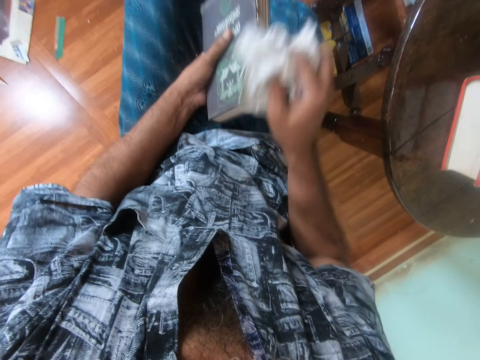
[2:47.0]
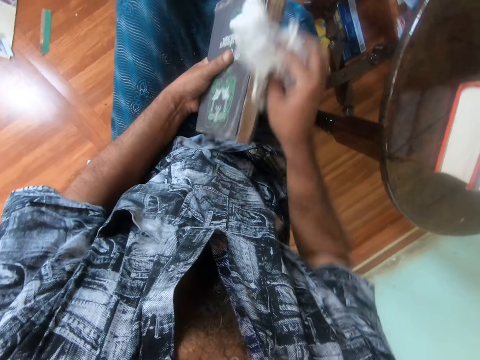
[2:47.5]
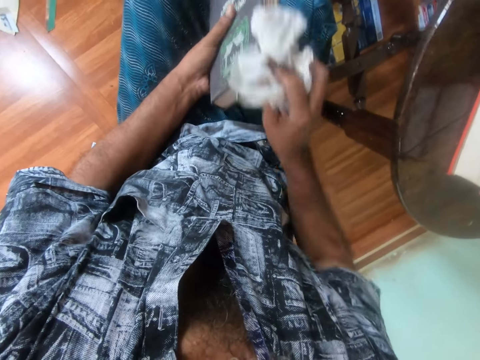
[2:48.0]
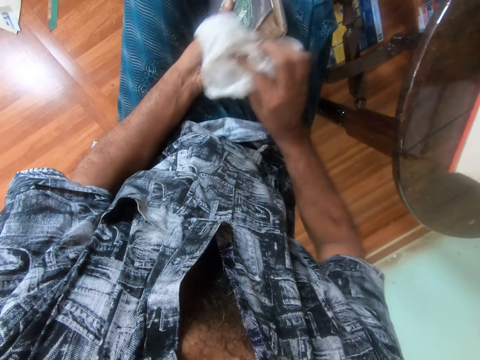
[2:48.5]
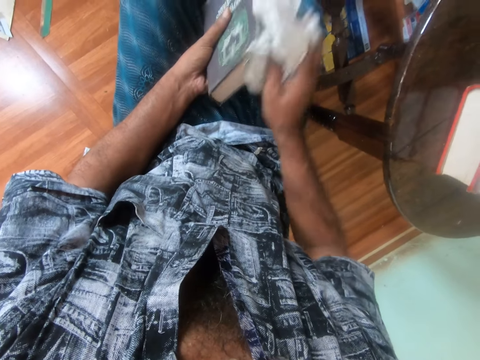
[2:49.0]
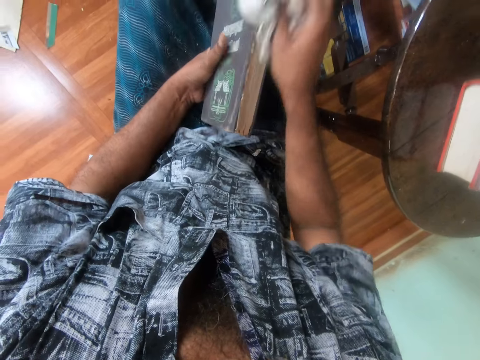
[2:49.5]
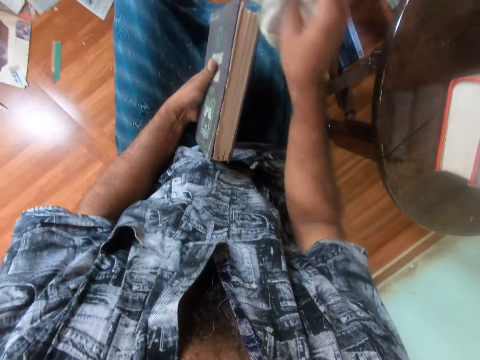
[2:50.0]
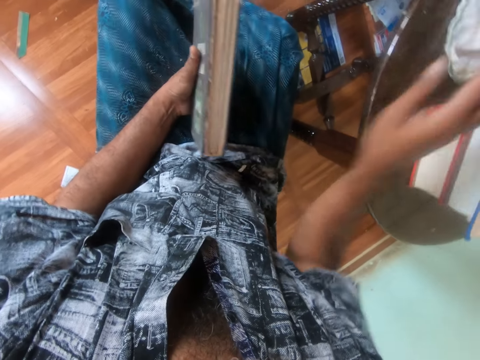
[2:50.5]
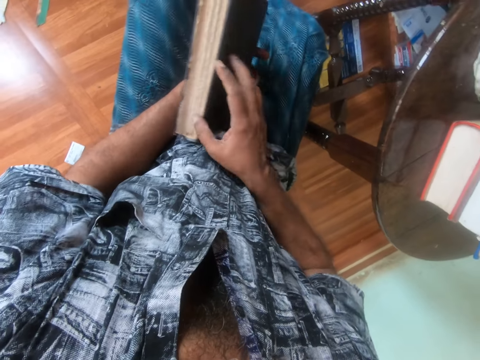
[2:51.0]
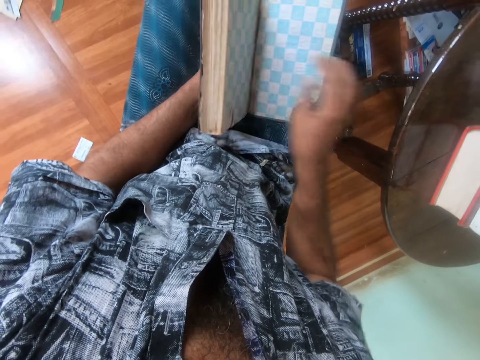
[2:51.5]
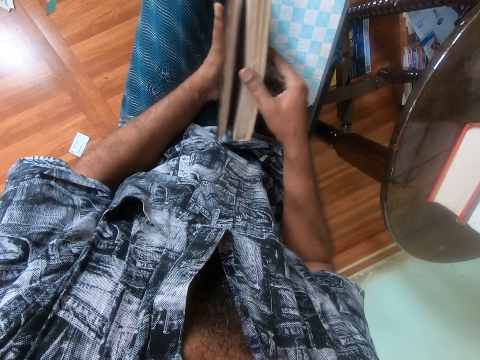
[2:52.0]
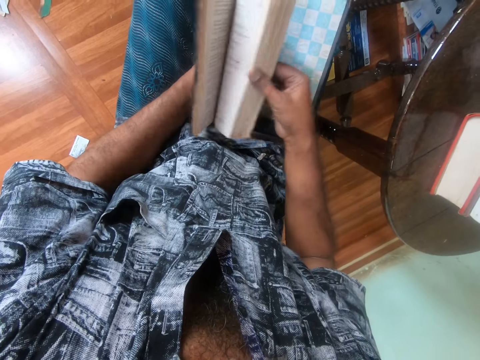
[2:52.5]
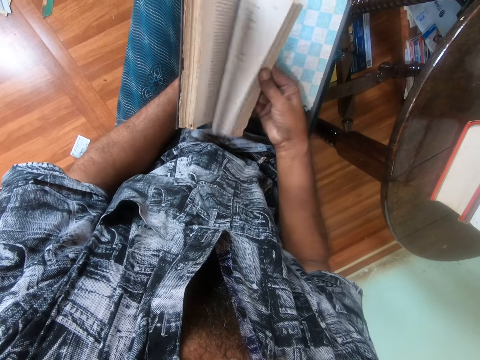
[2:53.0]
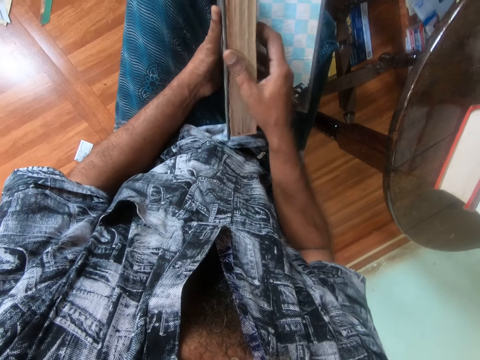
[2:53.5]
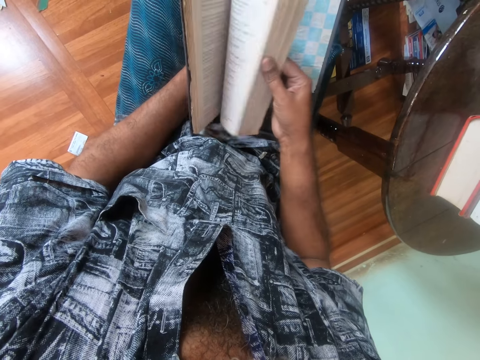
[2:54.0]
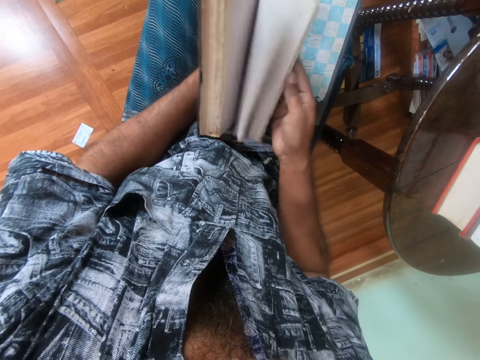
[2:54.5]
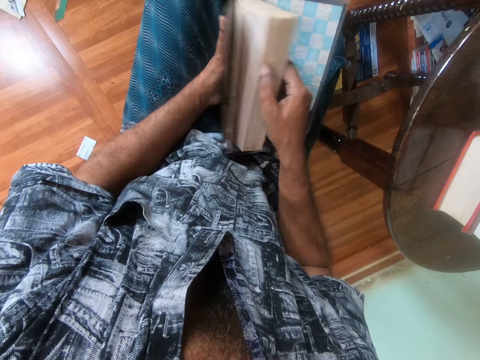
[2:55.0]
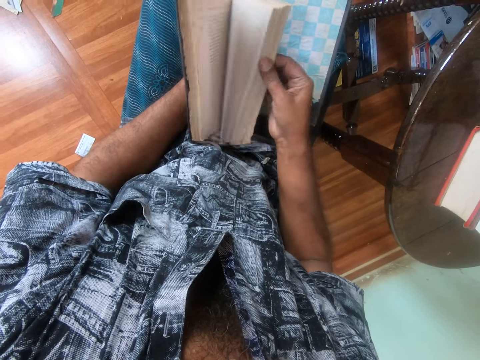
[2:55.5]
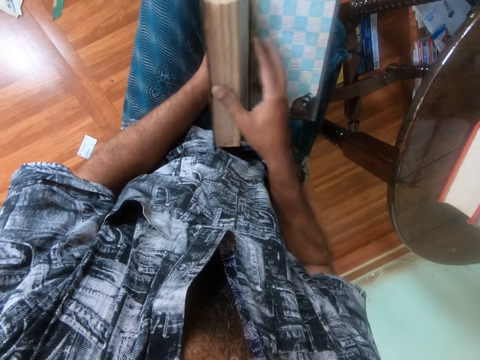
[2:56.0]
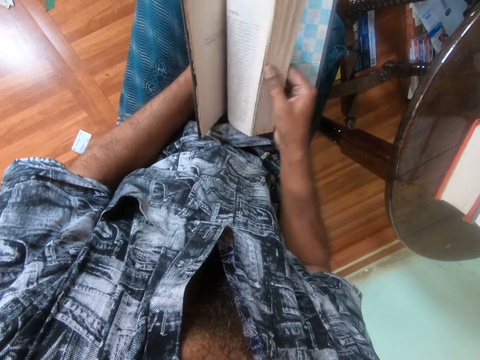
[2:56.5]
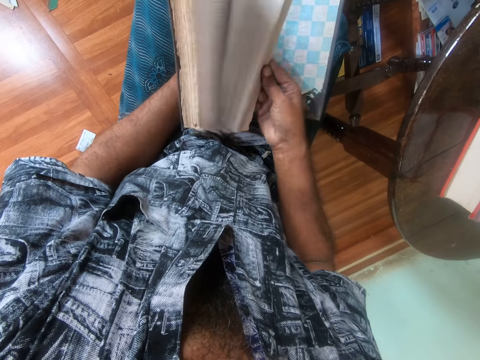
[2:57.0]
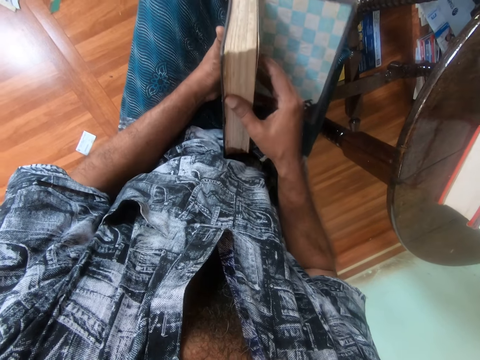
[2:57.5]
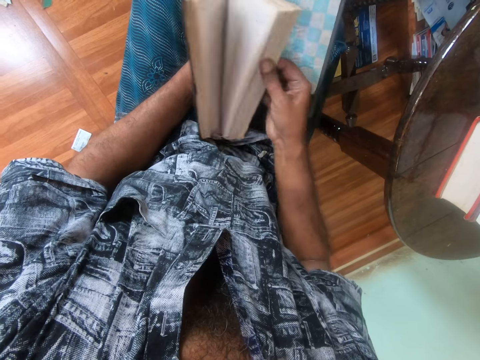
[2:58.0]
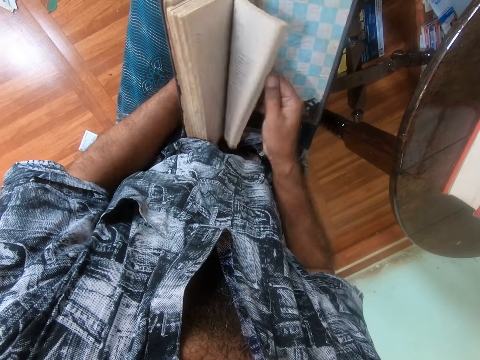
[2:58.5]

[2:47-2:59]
The camera wearer drops the cloth on the table with his right hand. He opens the back cover of the book with his right hand. He flips the pages of the book quickly with his right hand.

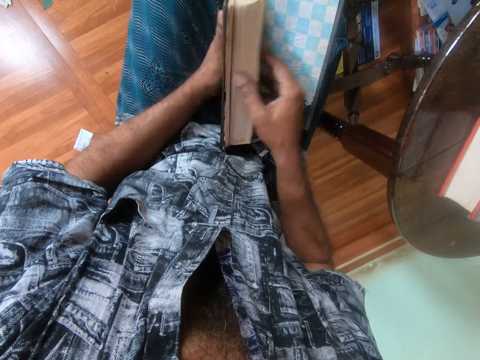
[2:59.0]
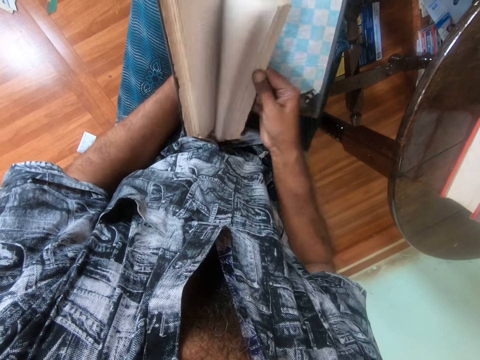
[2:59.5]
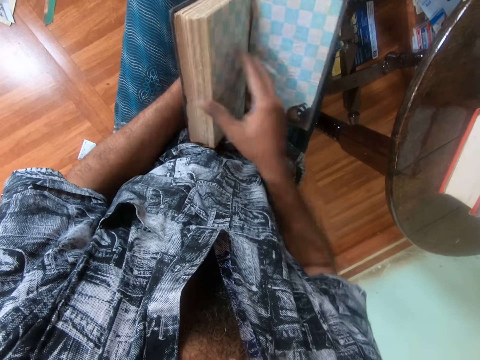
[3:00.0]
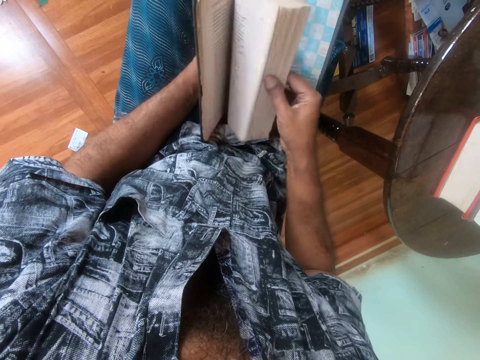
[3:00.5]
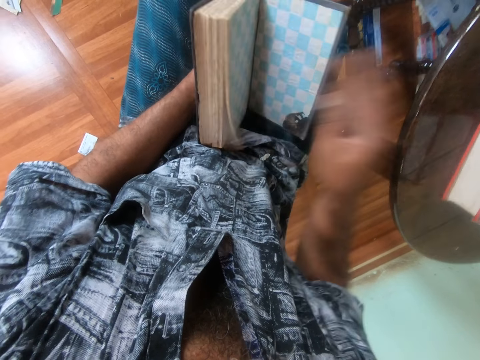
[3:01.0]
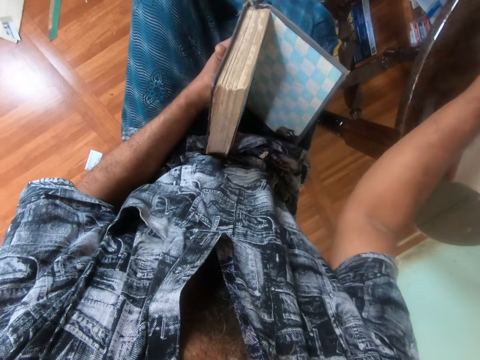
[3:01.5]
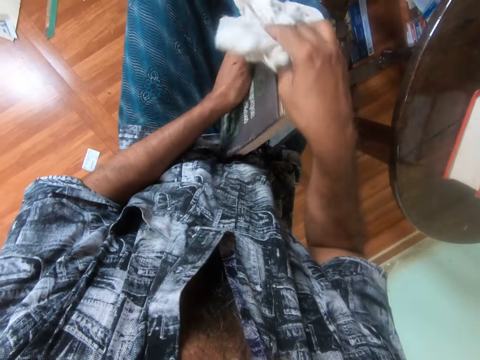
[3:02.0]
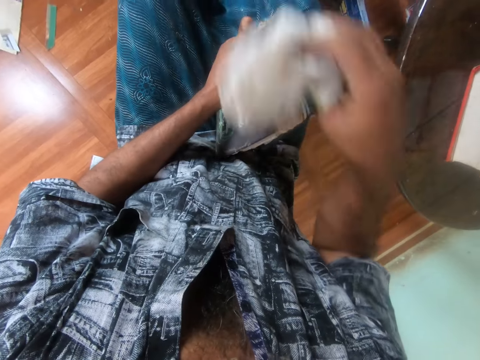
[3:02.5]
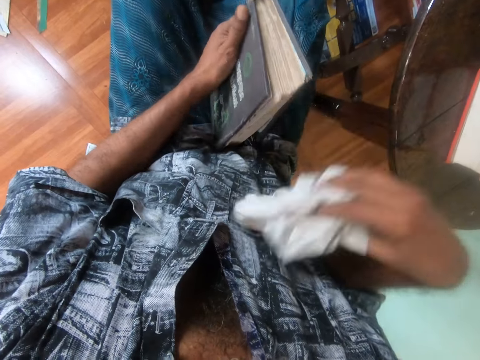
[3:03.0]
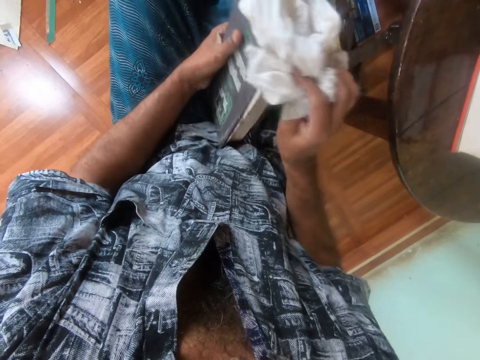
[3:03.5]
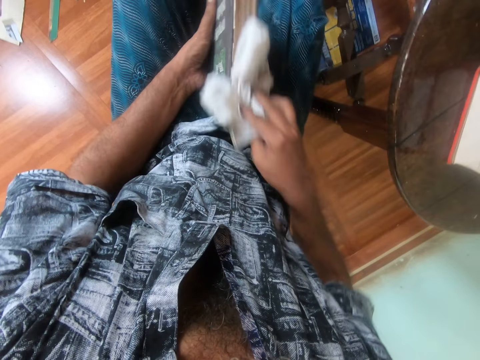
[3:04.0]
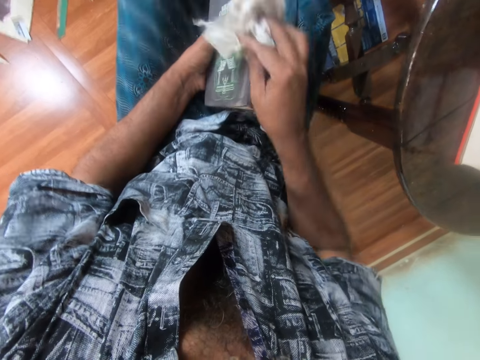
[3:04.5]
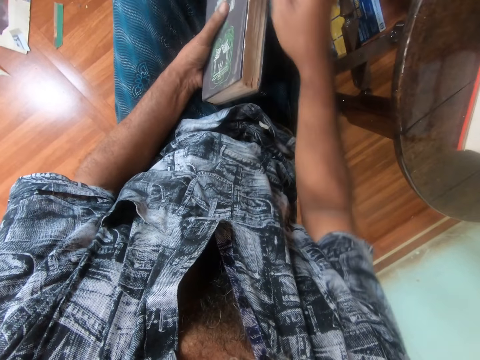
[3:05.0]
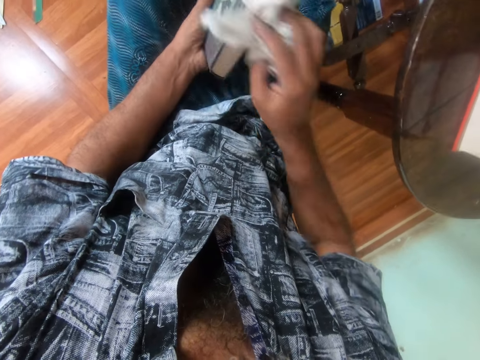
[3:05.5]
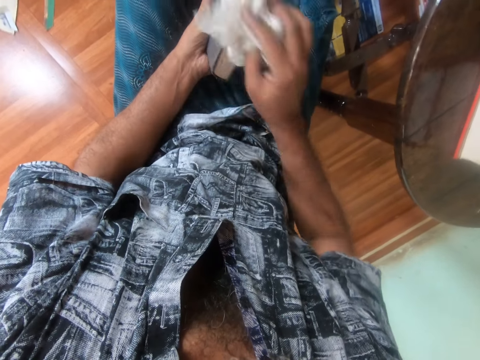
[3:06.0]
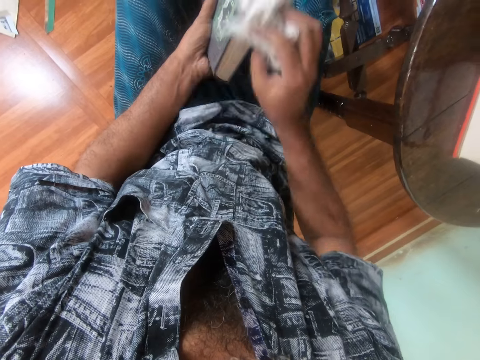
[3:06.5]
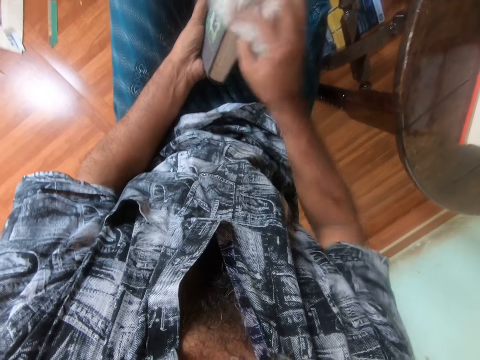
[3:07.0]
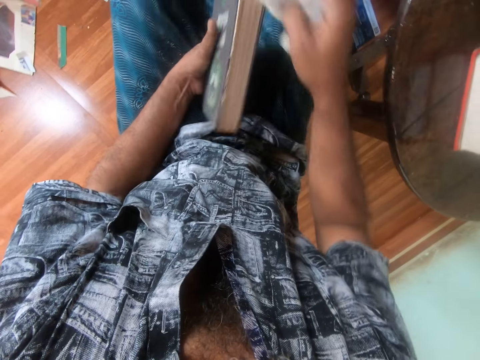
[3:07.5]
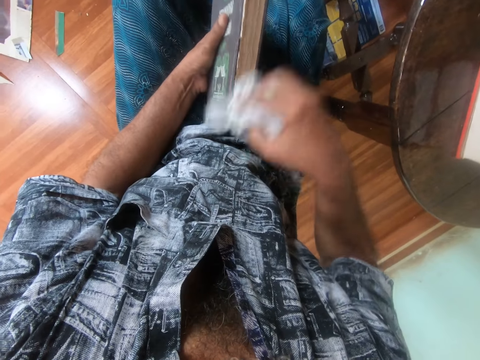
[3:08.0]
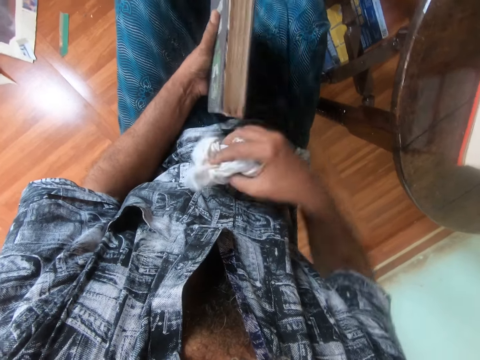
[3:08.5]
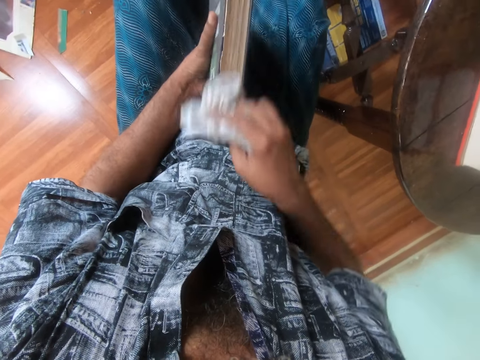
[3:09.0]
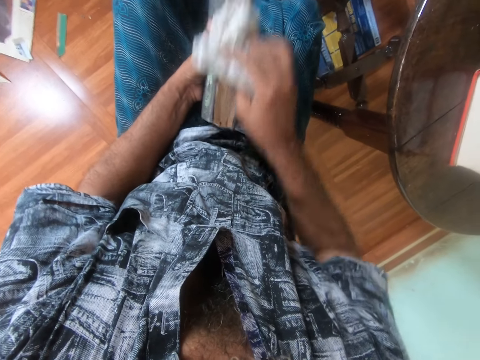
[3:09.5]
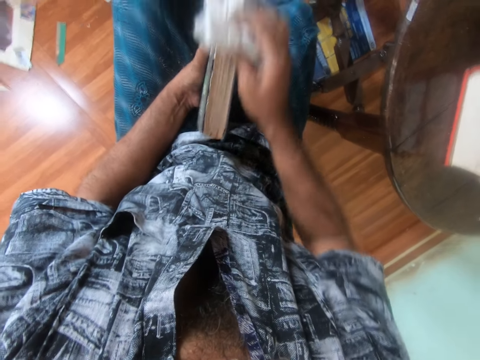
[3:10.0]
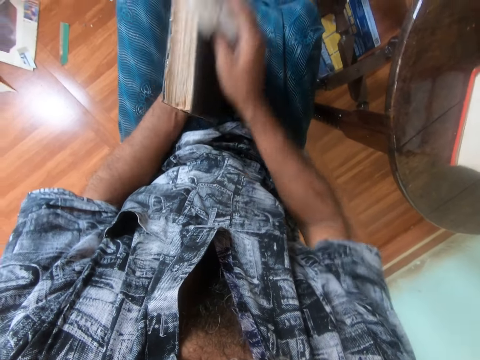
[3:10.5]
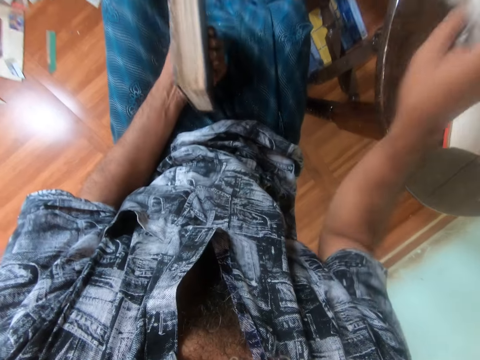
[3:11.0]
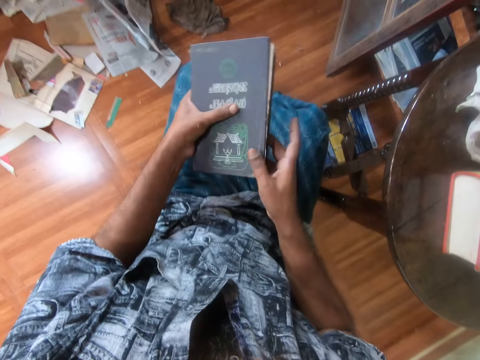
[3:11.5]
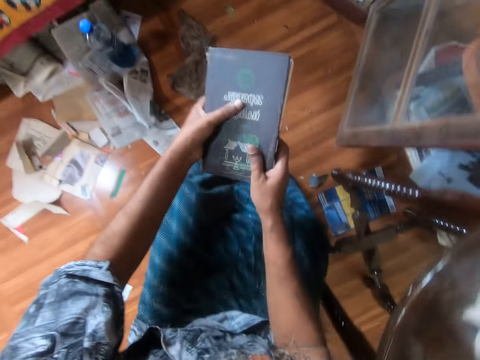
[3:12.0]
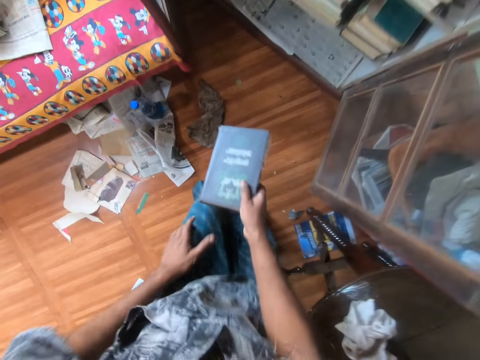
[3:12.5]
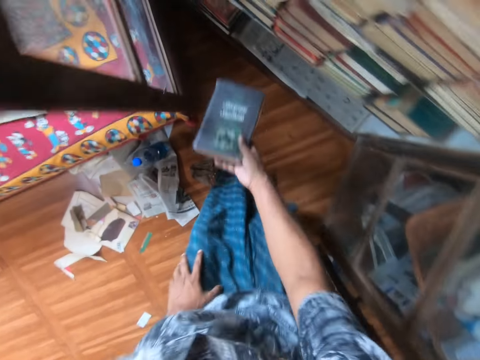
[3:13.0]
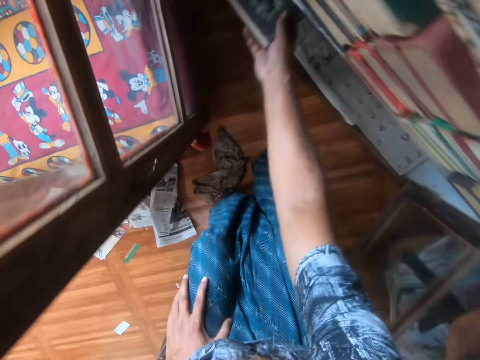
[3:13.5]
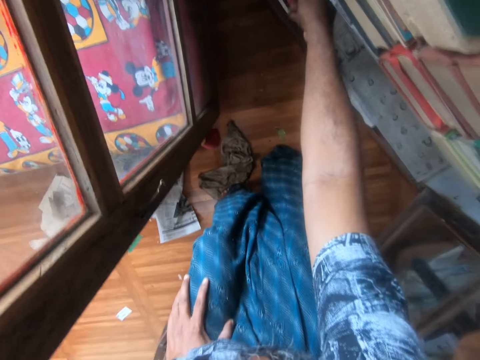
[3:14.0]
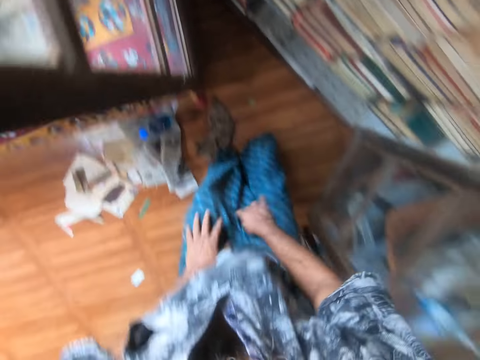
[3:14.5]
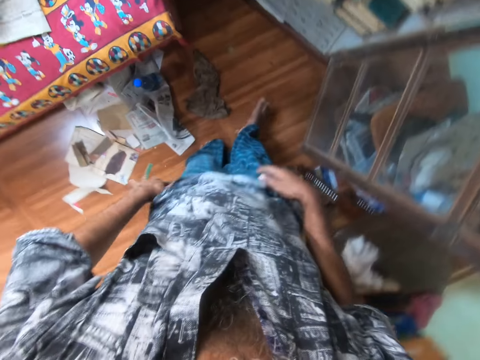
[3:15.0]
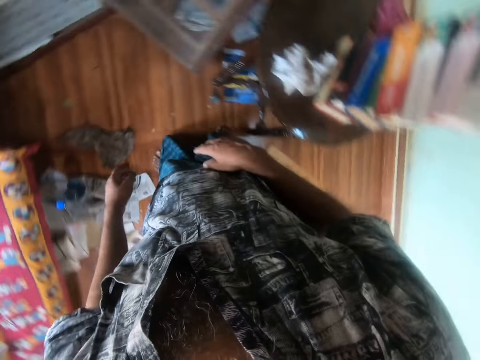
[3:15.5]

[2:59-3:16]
The camera wearer picks up the cloth from the table with his right hand. He cleans the book with the cloth in his right hand. He throws the cloth on the table with his right hand. He places his right hand on the book. He stands up from the stool, removes his left hand from the book and places his left hand on his left lap. He drops the book on the book shelf with his right hand.
